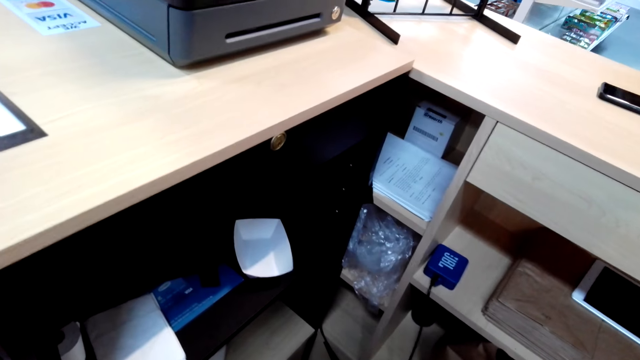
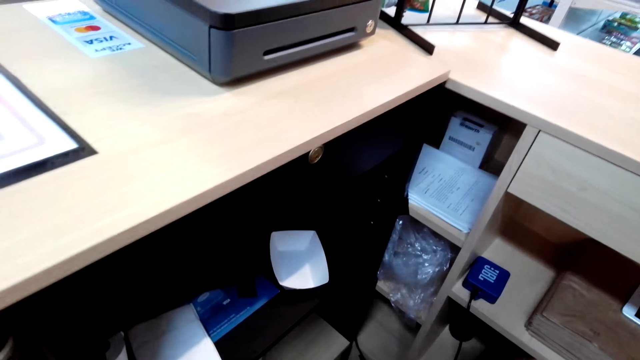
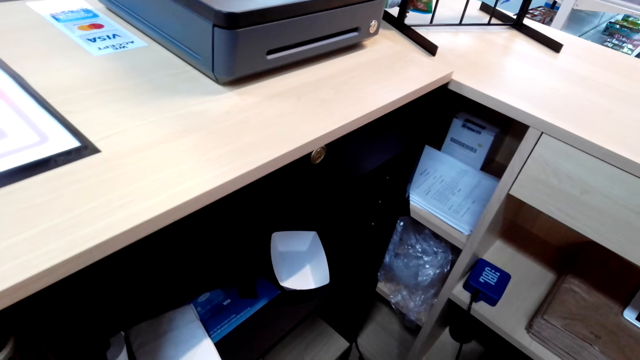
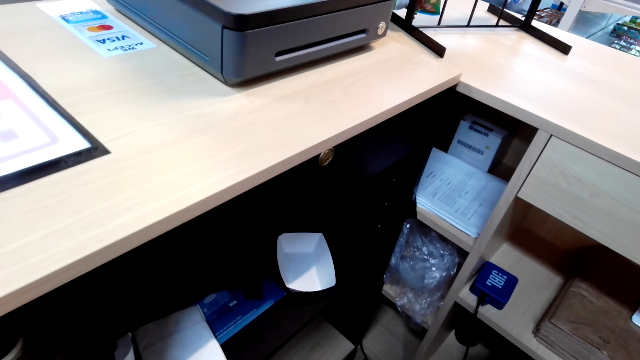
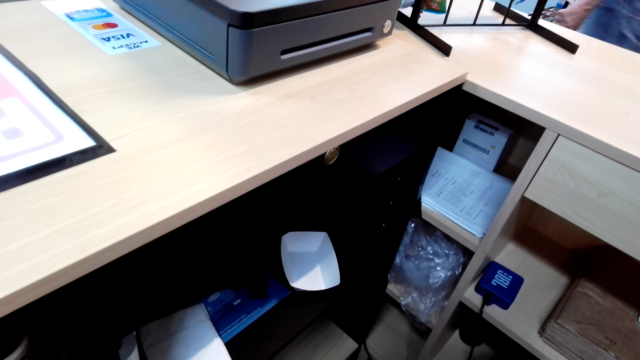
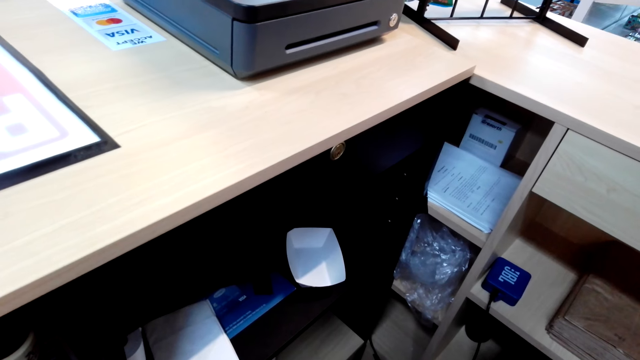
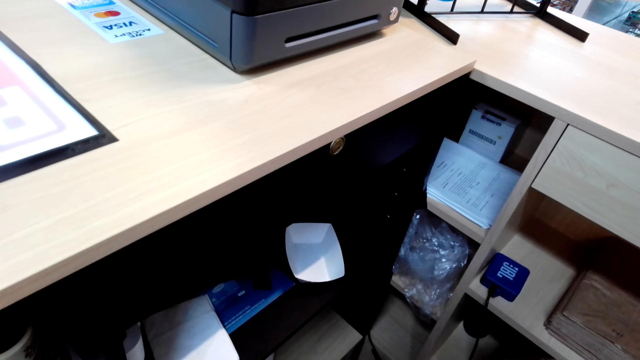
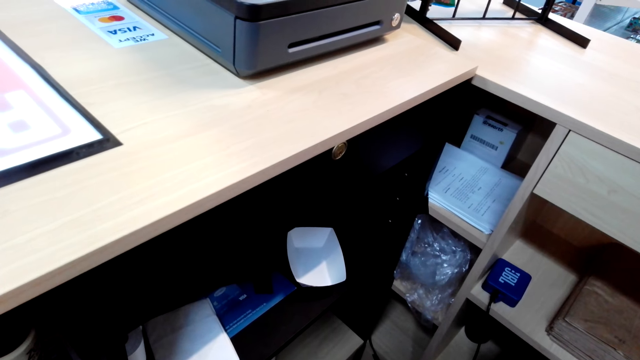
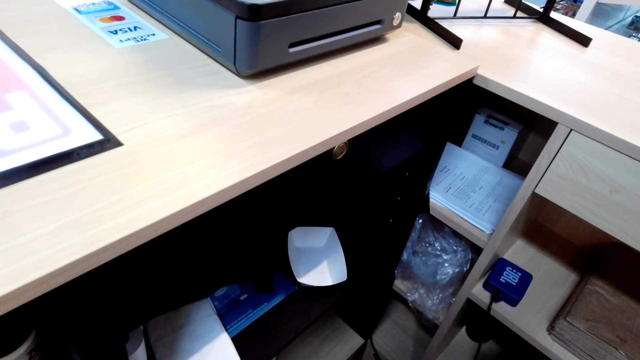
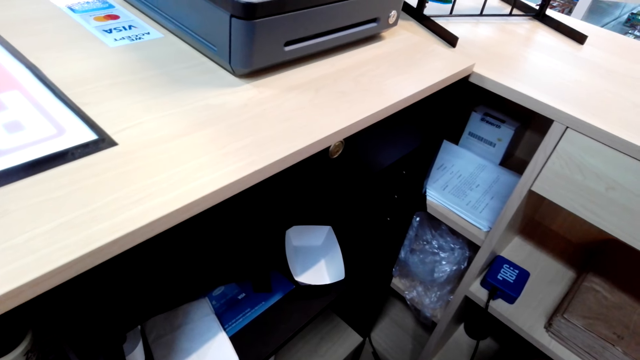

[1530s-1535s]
A man speaks.
